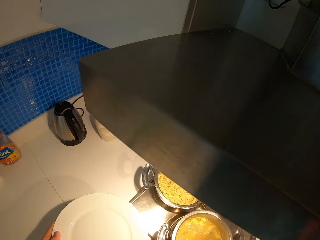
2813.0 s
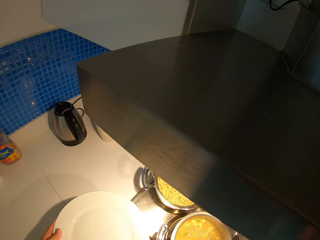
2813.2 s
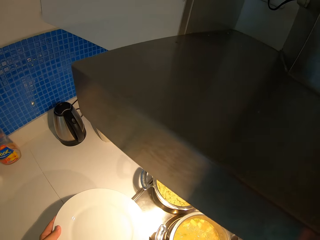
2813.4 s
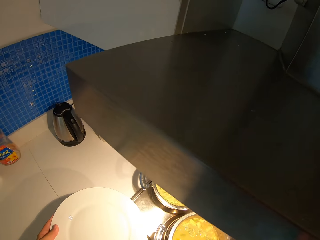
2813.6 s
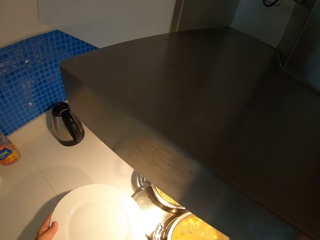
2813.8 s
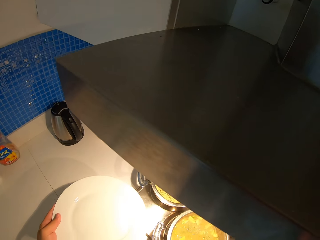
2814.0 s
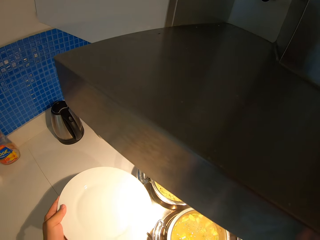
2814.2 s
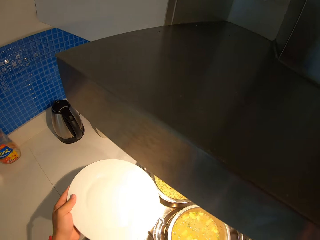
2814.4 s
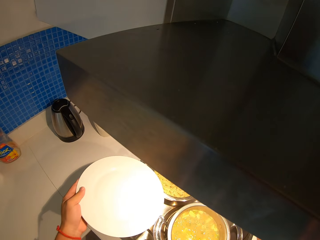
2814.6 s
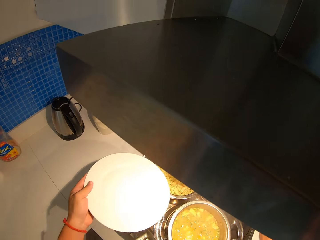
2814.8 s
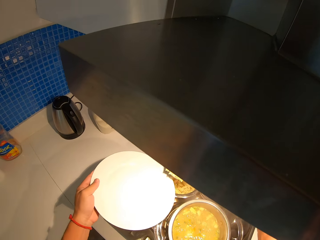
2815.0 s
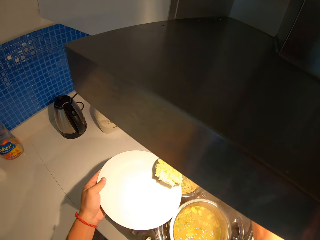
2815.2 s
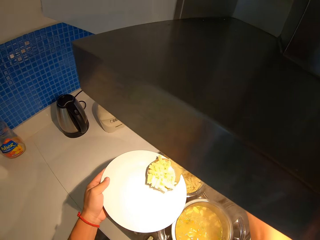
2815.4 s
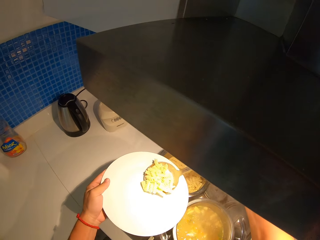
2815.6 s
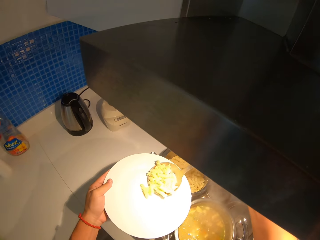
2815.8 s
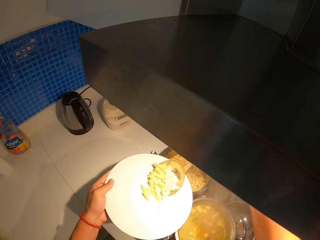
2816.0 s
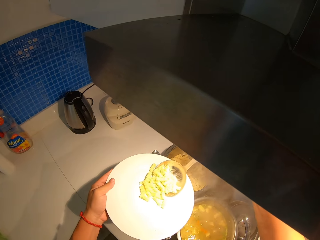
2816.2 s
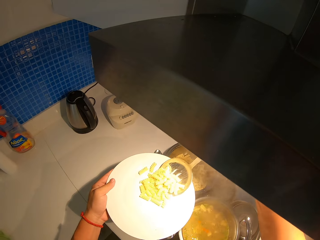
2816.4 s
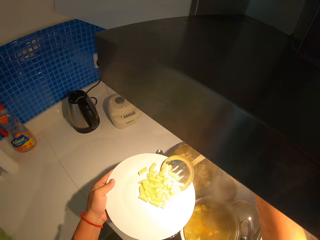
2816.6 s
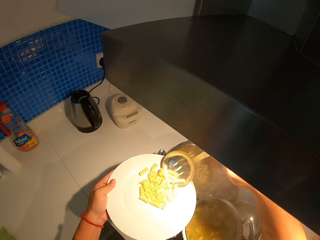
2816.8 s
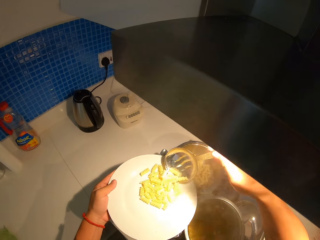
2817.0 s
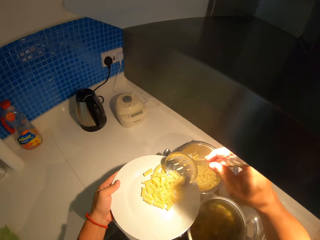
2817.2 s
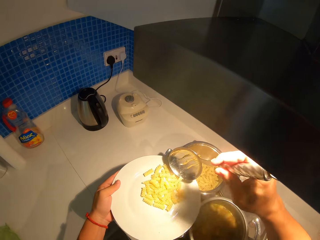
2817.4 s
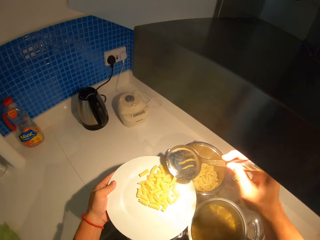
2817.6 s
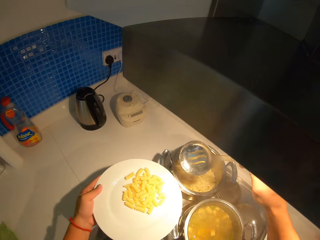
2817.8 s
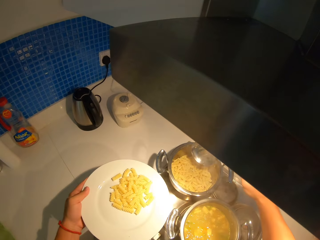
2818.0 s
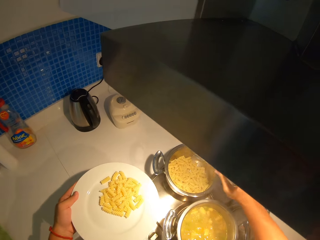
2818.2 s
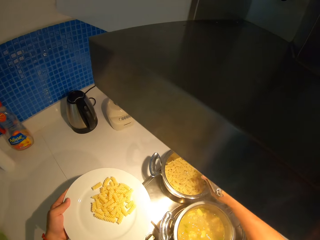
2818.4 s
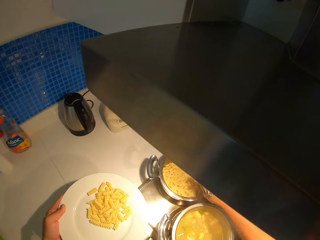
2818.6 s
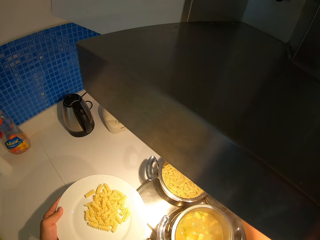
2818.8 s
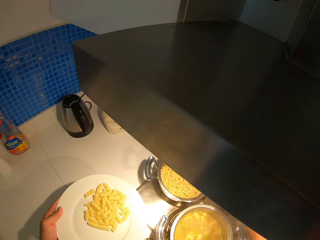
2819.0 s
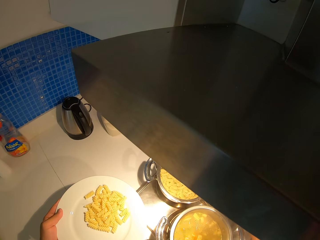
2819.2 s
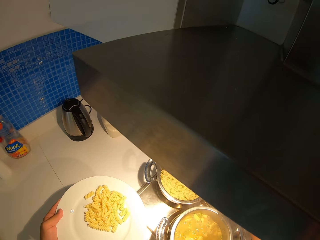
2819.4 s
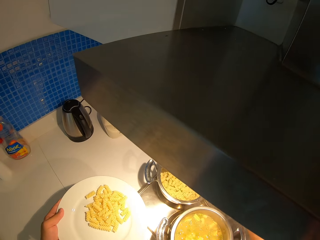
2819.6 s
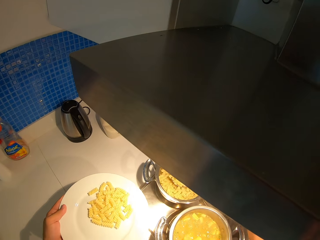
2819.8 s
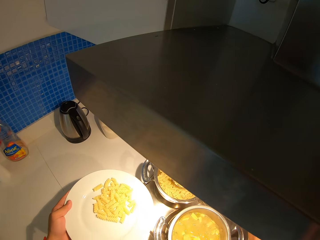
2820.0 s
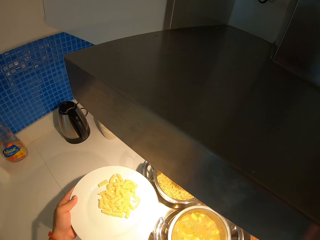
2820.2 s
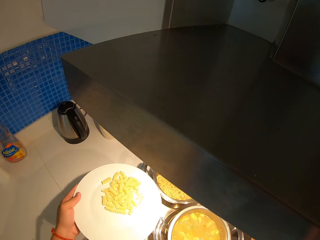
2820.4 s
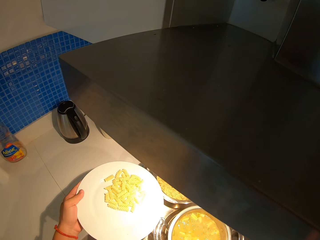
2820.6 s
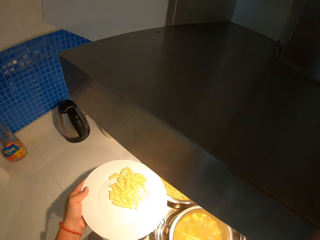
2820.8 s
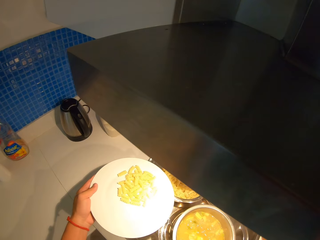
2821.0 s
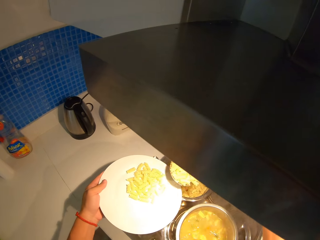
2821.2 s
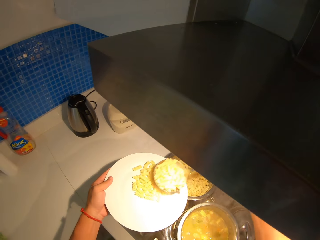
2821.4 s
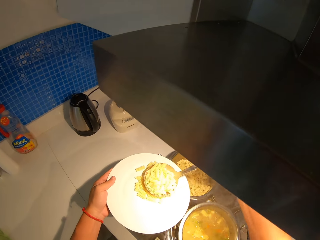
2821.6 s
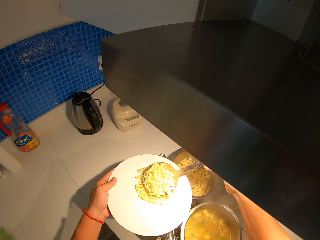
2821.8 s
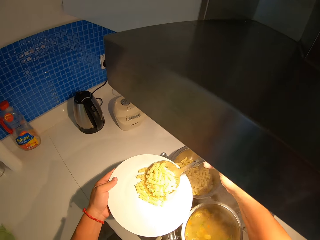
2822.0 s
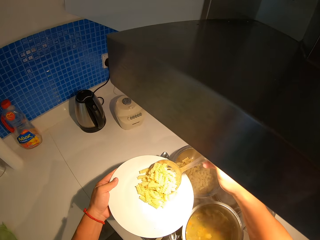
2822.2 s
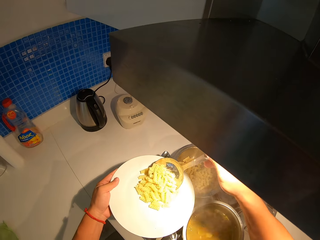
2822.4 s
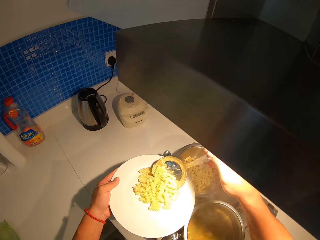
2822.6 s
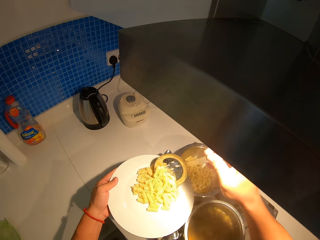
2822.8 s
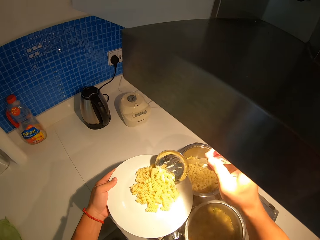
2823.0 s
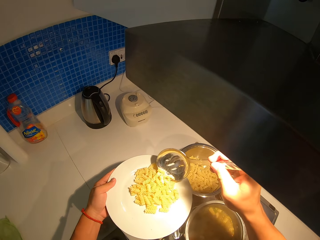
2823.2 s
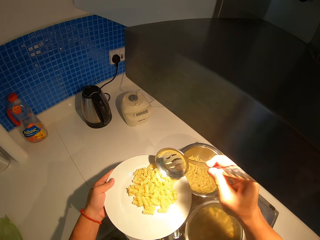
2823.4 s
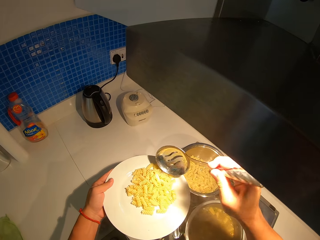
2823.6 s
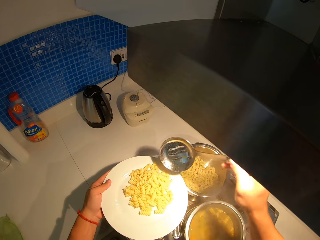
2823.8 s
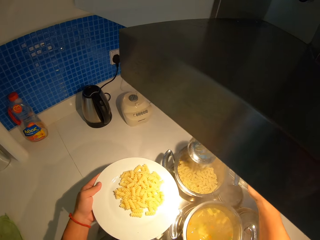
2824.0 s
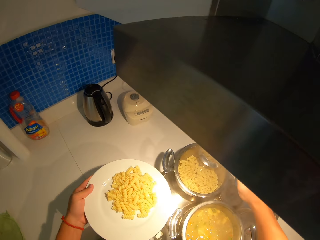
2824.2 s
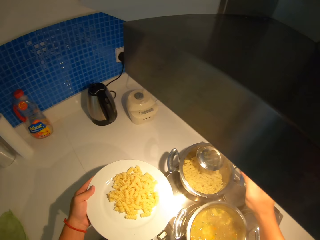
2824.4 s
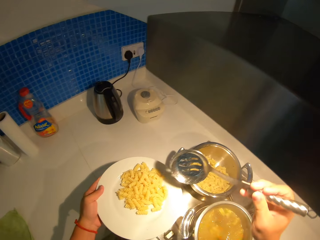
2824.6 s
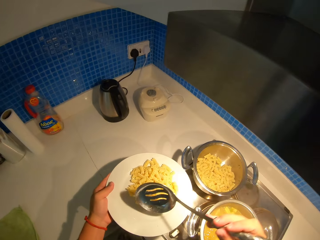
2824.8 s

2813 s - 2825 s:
The camera wearer scoops the macaroni with a serving spoon. They put the macaroni in the plate with the serving spoon. They scoop the macaroni with the serving spoon. They put the macaroni in the plate.

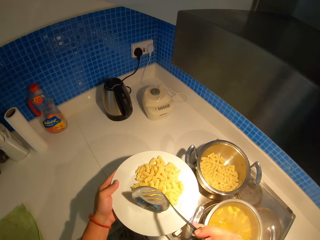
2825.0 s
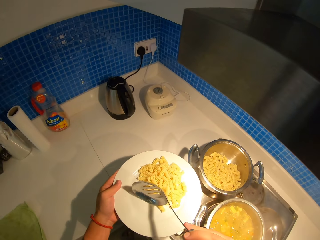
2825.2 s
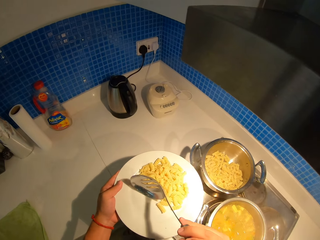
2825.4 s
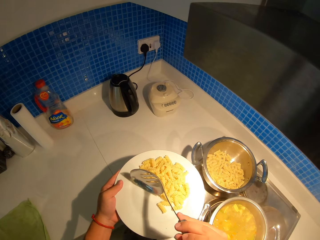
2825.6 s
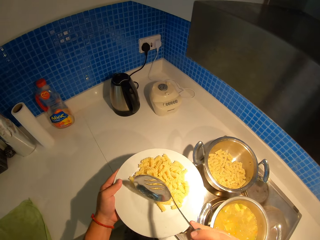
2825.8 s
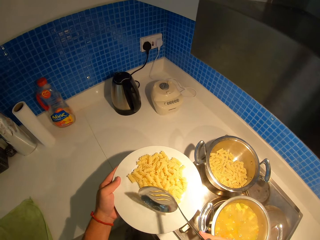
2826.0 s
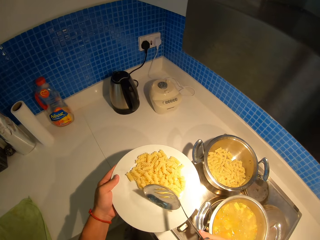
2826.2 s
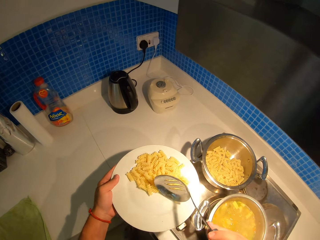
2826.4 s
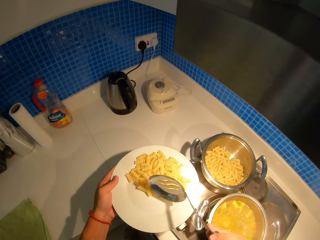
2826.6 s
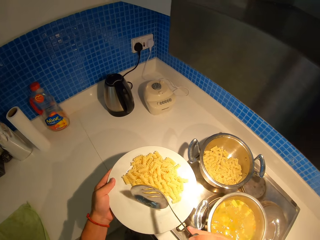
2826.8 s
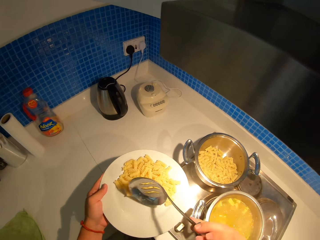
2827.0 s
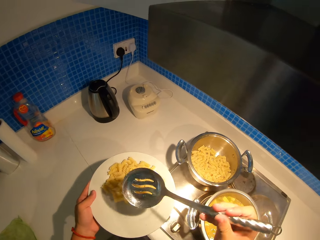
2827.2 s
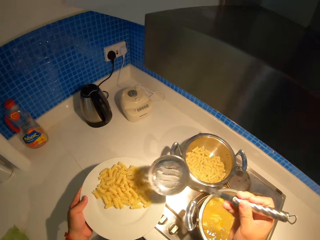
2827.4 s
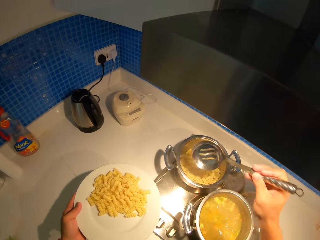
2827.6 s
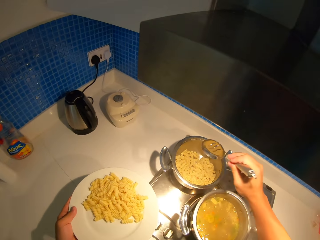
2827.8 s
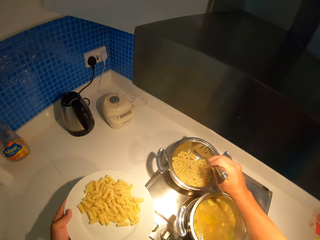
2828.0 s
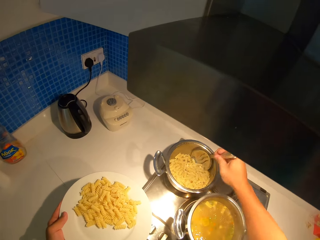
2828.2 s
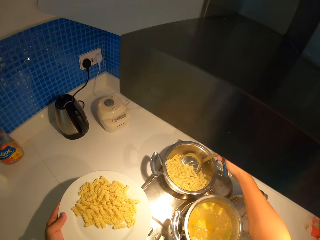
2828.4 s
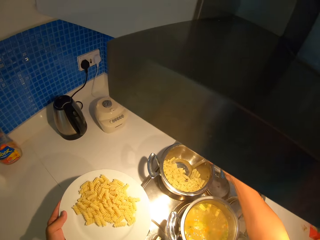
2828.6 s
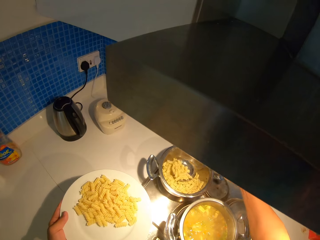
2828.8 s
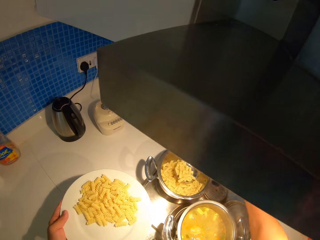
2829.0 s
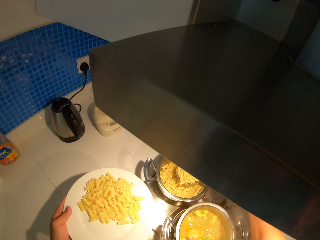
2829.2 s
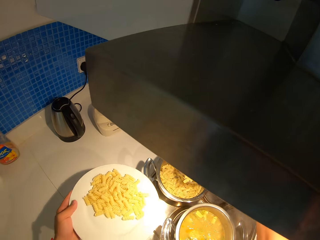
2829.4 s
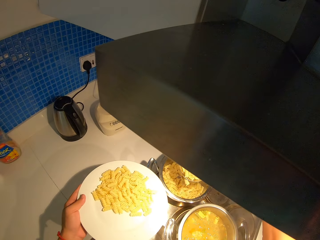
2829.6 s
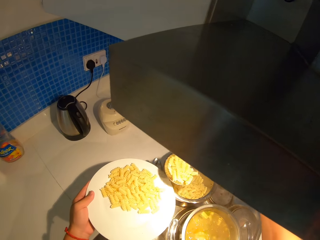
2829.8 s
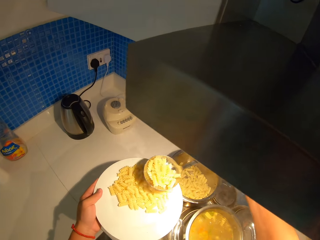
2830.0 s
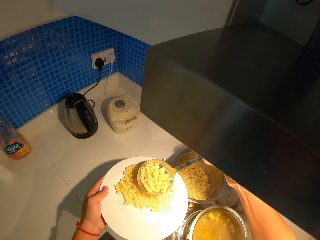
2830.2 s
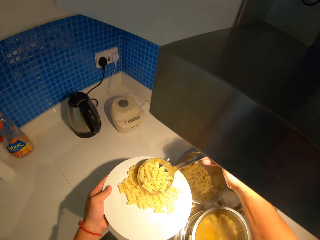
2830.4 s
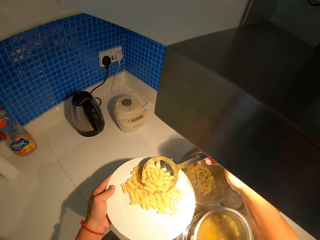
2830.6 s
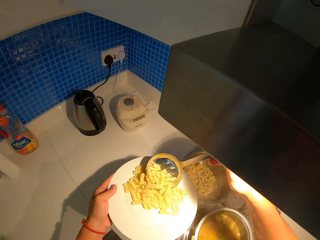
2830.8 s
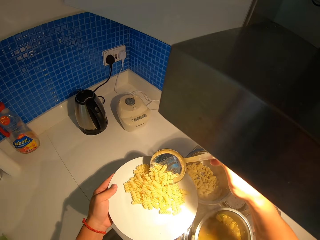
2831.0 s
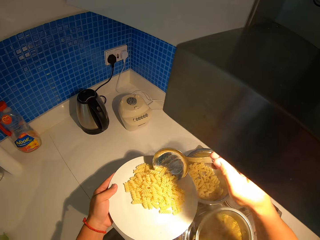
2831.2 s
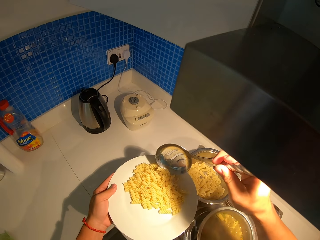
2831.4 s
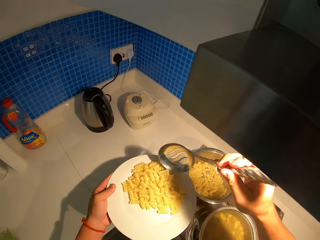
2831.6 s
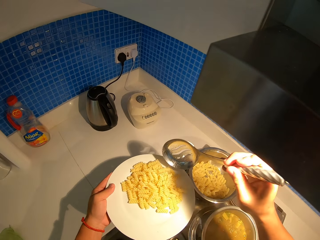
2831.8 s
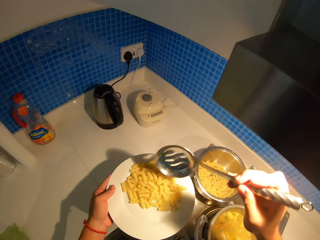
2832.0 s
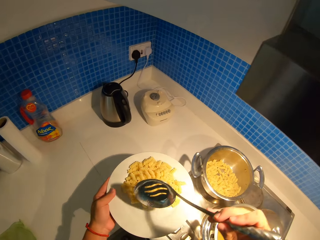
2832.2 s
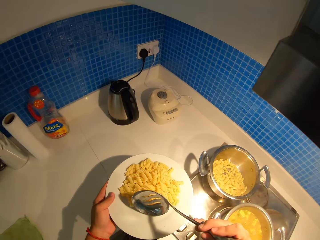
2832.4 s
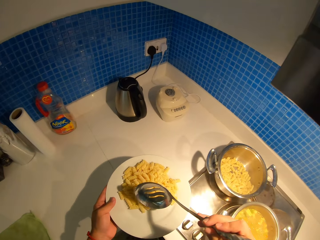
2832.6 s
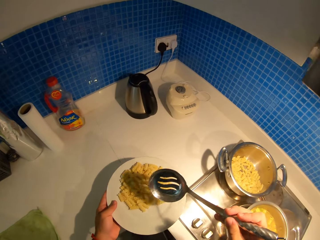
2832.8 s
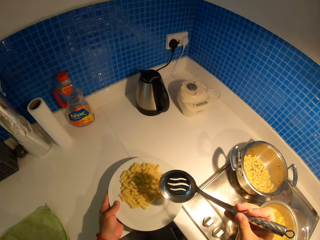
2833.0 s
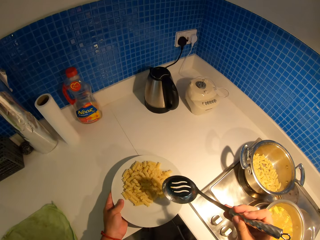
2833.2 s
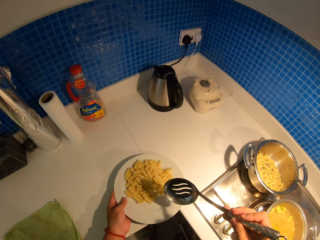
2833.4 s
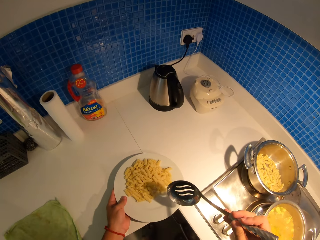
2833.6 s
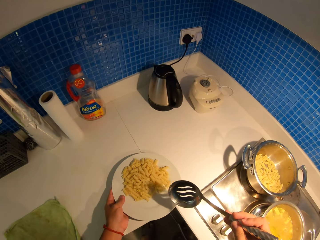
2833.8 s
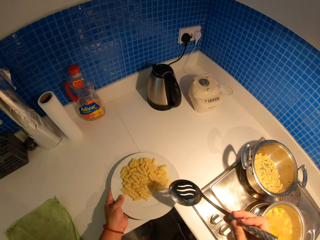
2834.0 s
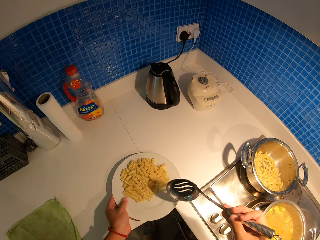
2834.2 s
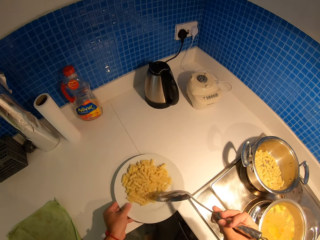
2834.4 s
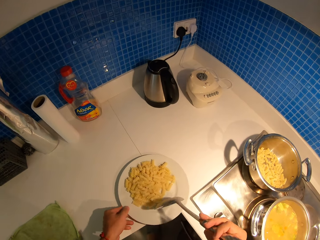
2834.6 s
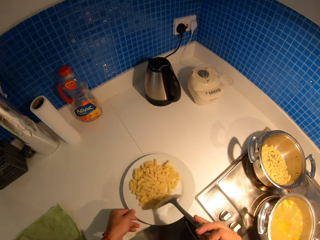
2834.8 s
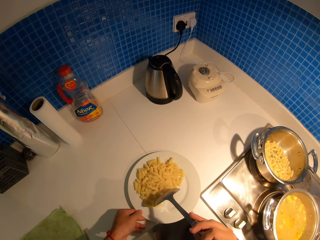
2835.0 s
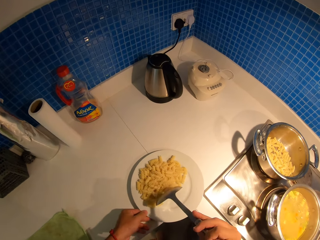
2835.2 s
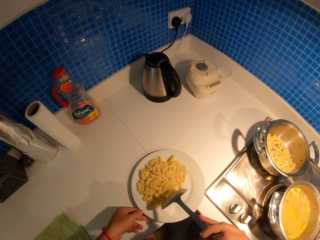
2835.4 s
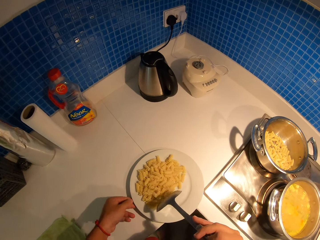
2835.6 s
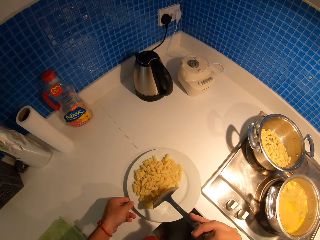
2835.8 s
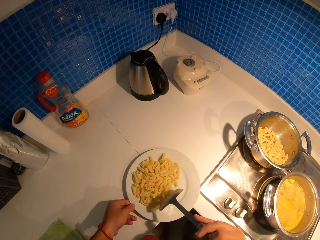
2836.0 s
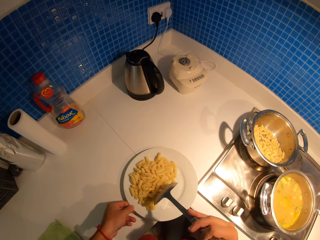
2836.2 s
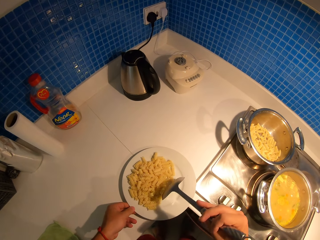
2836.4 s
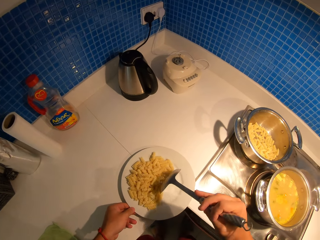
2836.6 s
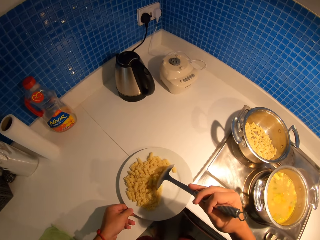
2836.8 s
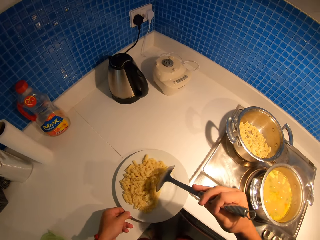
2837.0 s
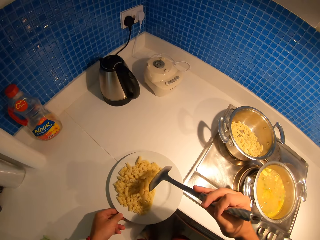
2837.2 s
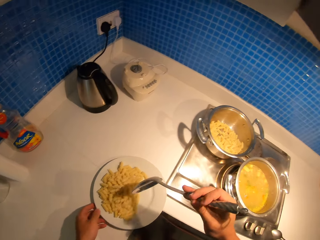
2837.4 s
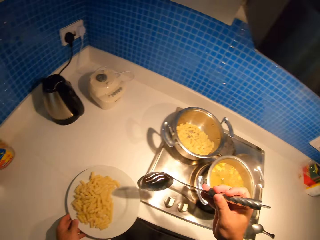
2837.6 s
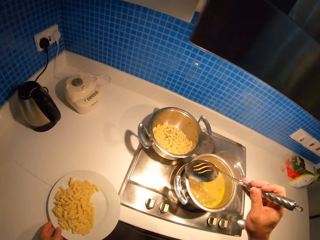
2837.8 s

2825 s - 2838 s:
The camera wearer pulls the macaroni or pasta in the plate with a serving spoon or spatula. They push the pasta with the spatula. They scoop the macaroni with the serving spoon. They put the macaroni in the plate with the serving spoon. They put the plate on the countertop. They pull the macaroni in the plate with the serving spoon.
